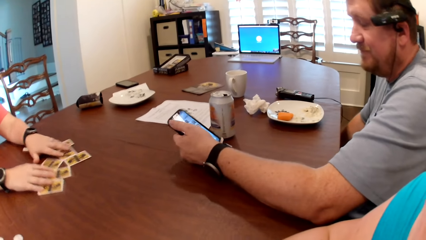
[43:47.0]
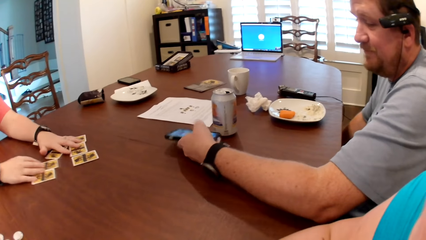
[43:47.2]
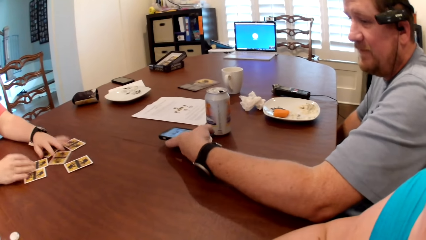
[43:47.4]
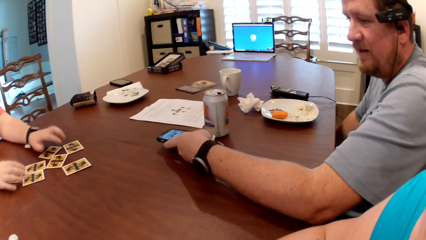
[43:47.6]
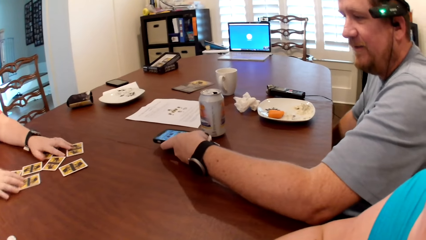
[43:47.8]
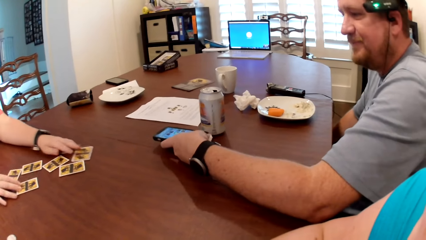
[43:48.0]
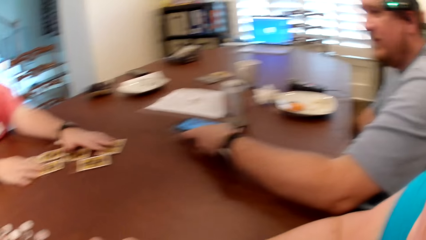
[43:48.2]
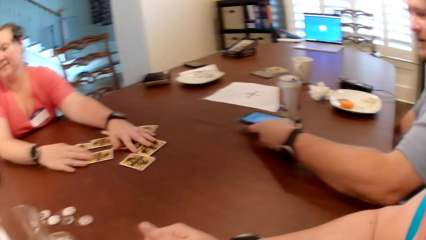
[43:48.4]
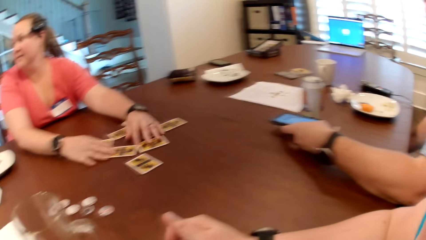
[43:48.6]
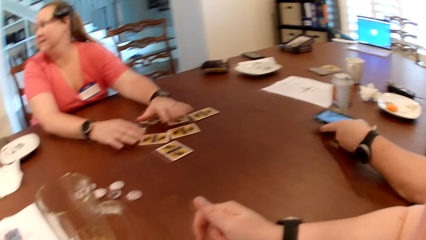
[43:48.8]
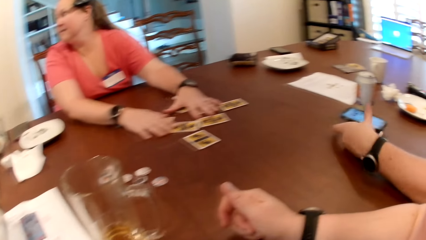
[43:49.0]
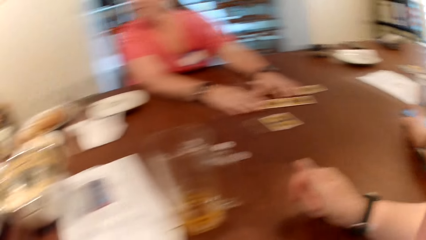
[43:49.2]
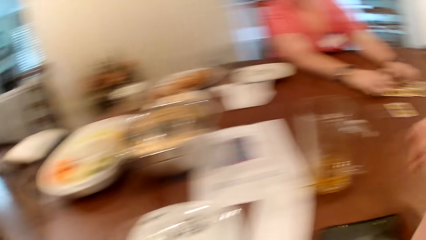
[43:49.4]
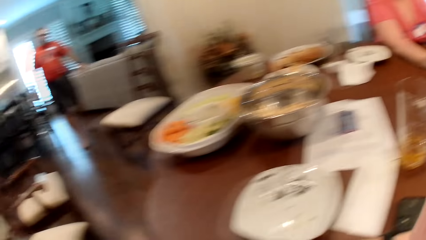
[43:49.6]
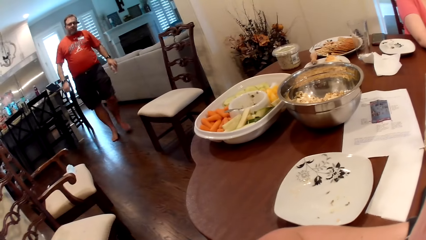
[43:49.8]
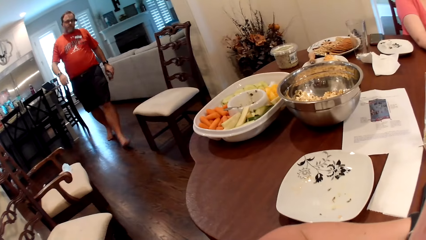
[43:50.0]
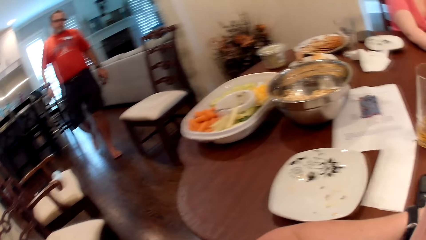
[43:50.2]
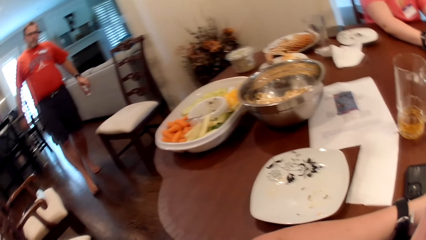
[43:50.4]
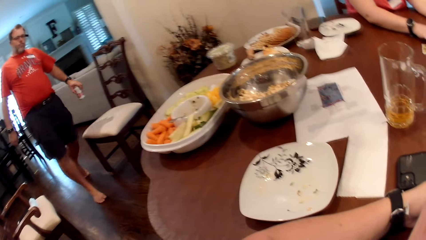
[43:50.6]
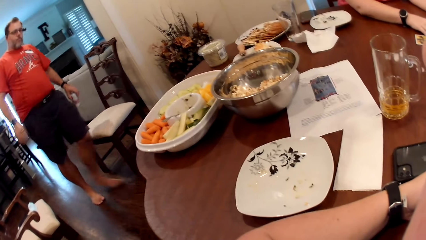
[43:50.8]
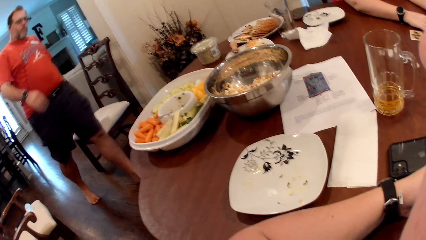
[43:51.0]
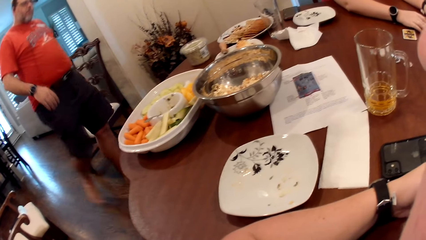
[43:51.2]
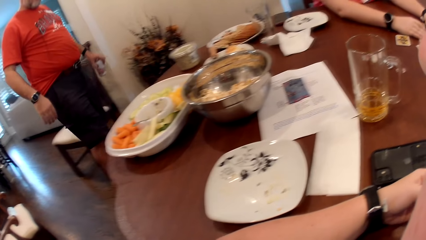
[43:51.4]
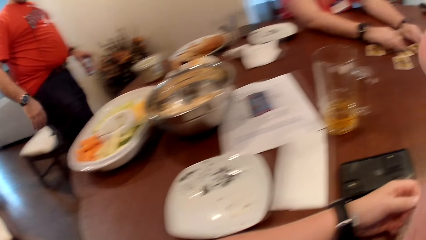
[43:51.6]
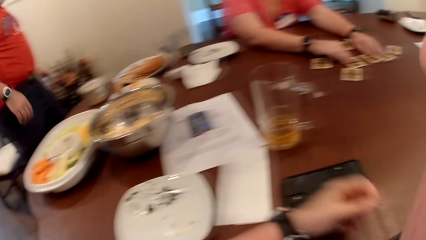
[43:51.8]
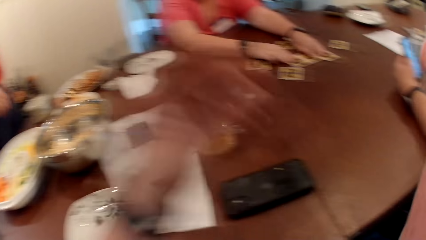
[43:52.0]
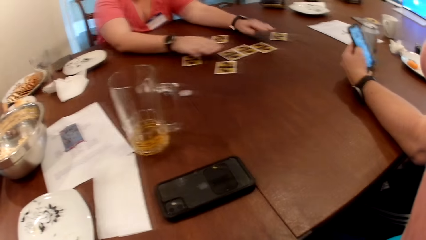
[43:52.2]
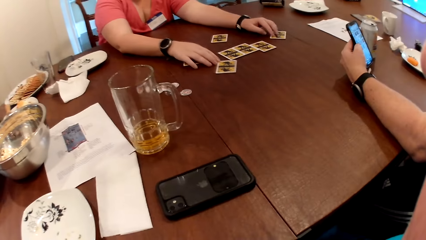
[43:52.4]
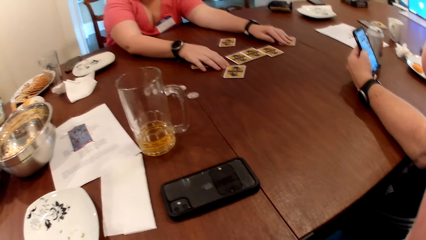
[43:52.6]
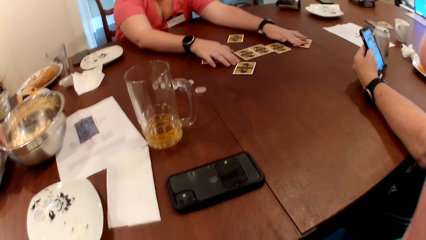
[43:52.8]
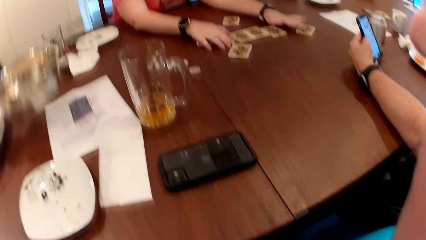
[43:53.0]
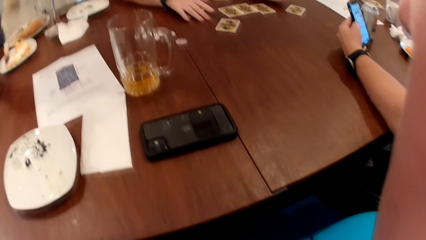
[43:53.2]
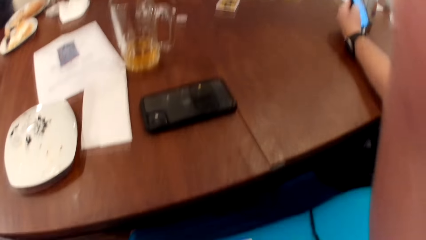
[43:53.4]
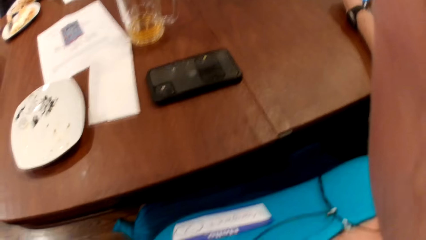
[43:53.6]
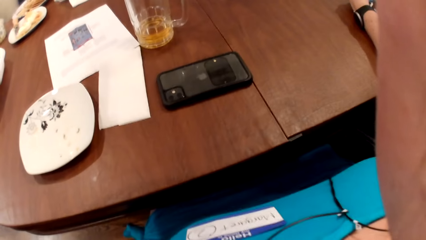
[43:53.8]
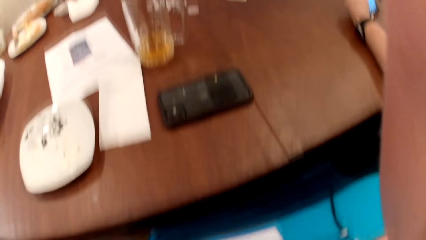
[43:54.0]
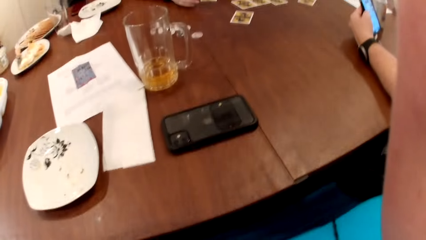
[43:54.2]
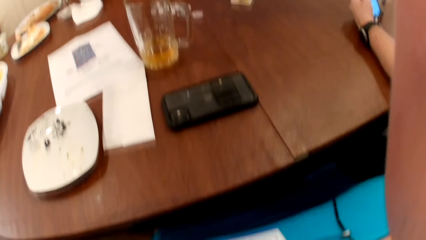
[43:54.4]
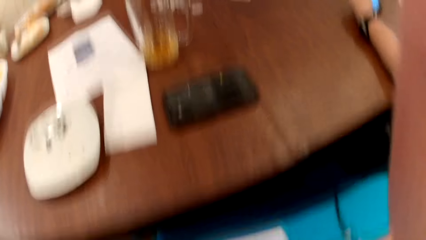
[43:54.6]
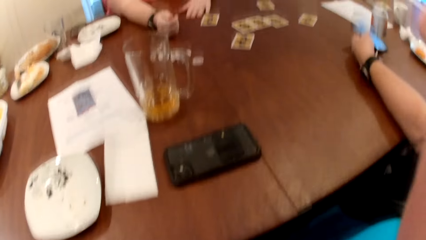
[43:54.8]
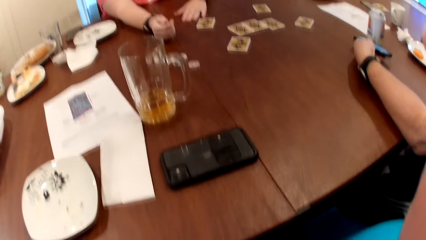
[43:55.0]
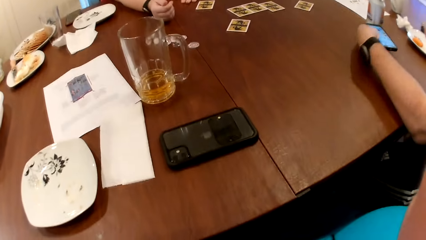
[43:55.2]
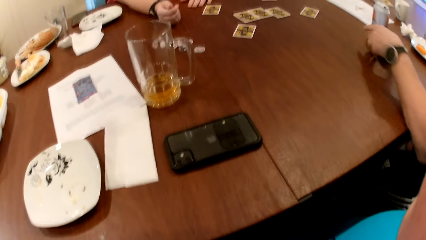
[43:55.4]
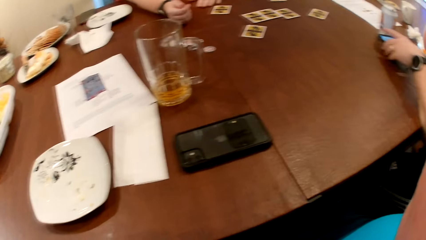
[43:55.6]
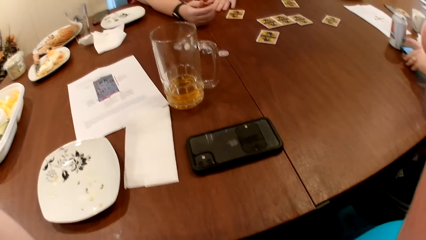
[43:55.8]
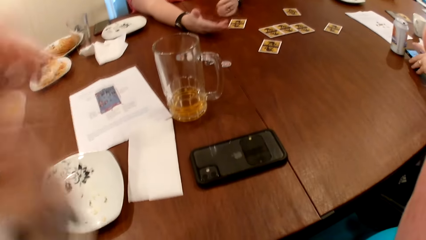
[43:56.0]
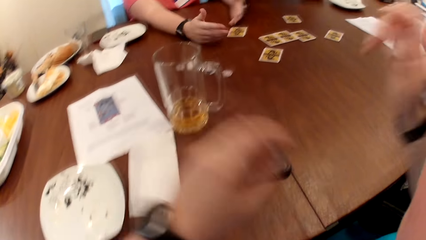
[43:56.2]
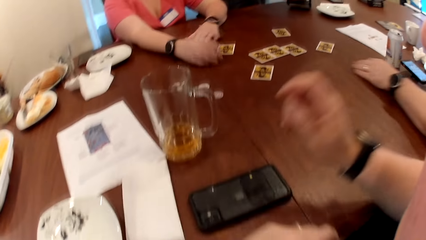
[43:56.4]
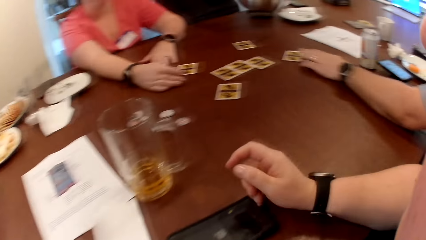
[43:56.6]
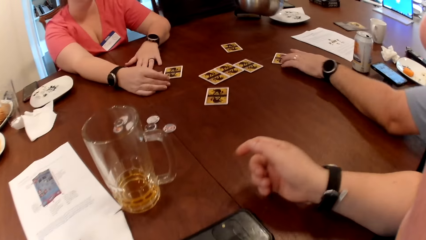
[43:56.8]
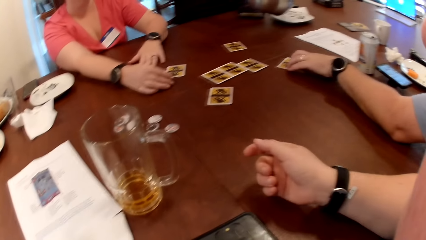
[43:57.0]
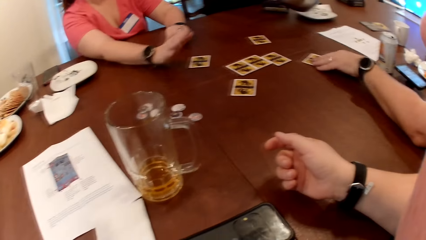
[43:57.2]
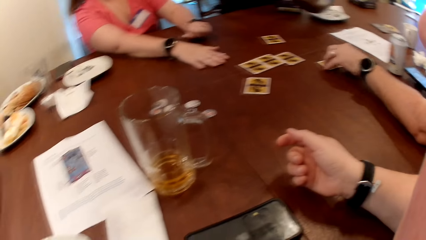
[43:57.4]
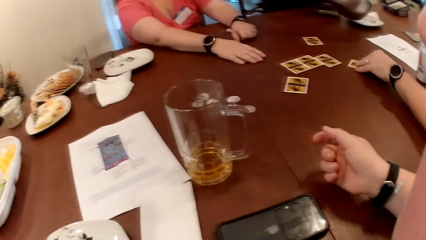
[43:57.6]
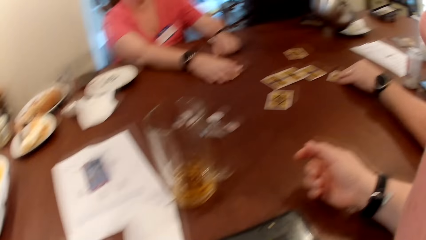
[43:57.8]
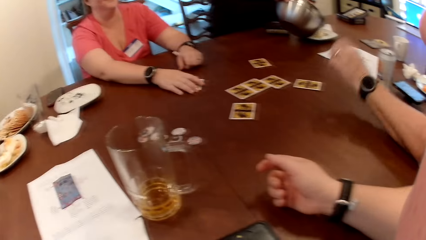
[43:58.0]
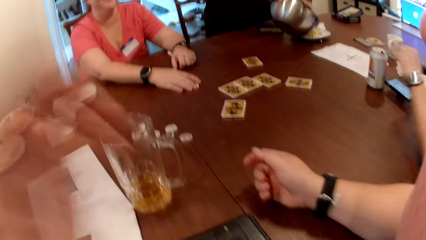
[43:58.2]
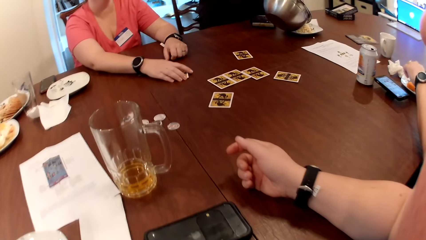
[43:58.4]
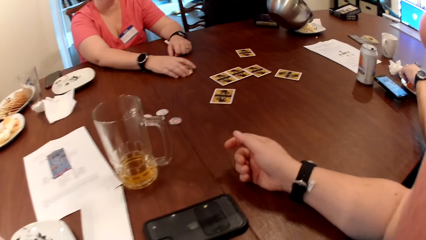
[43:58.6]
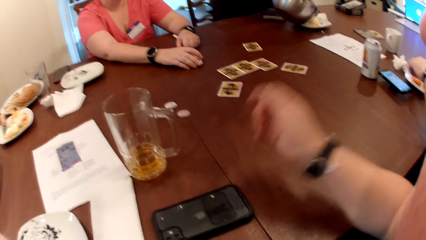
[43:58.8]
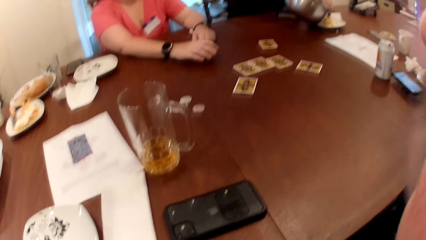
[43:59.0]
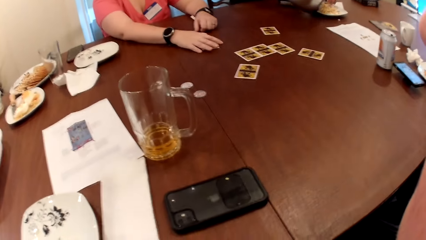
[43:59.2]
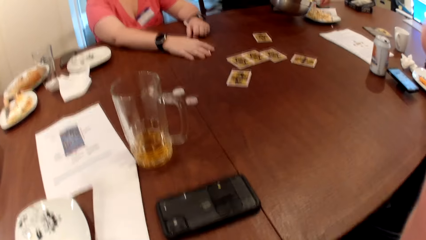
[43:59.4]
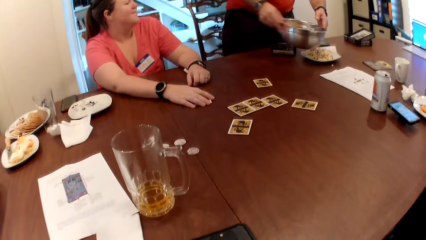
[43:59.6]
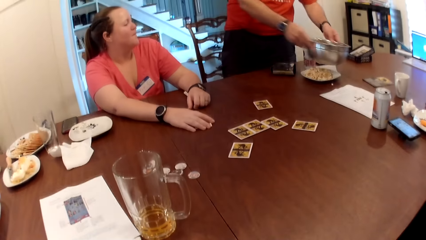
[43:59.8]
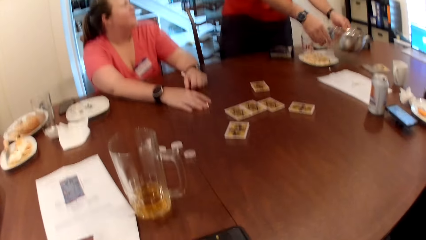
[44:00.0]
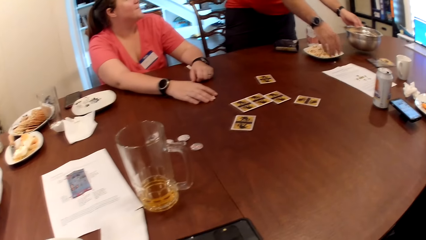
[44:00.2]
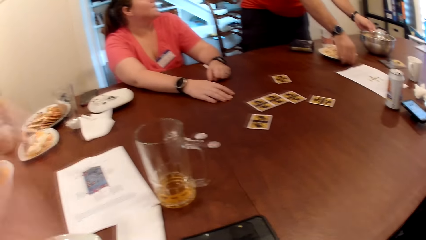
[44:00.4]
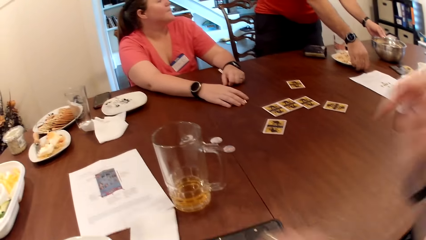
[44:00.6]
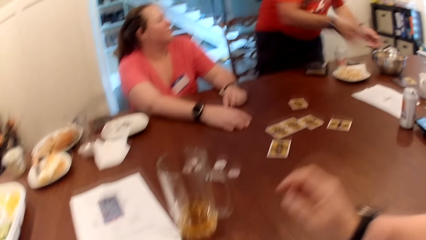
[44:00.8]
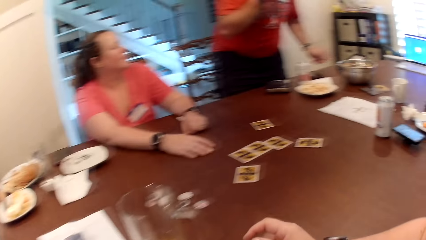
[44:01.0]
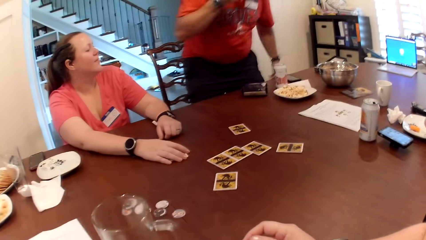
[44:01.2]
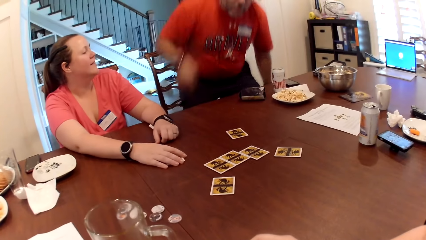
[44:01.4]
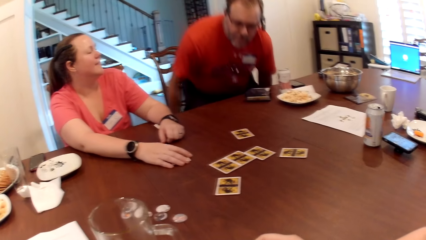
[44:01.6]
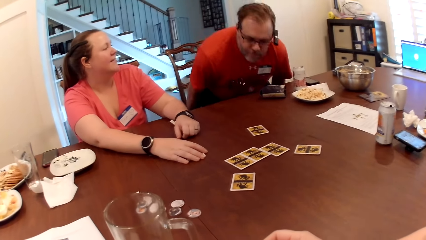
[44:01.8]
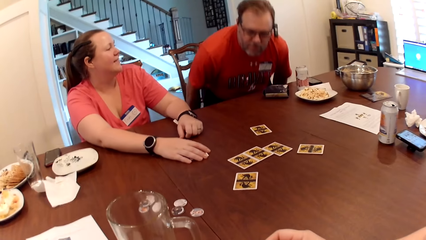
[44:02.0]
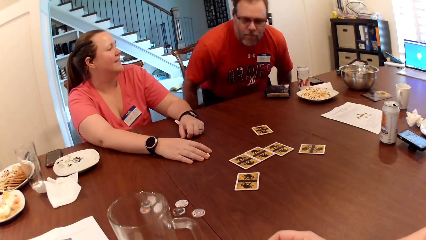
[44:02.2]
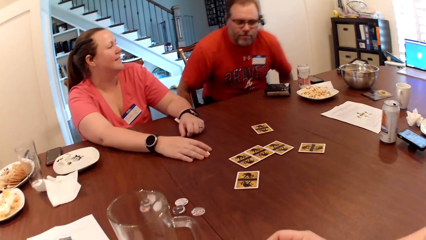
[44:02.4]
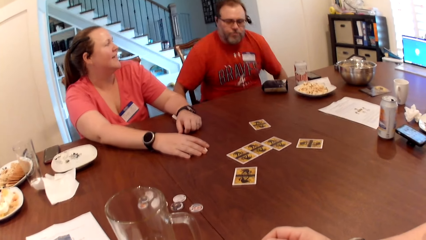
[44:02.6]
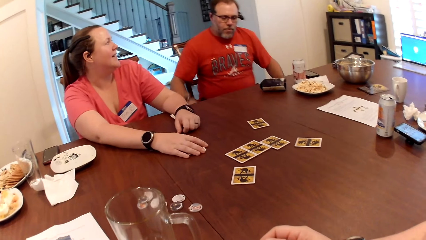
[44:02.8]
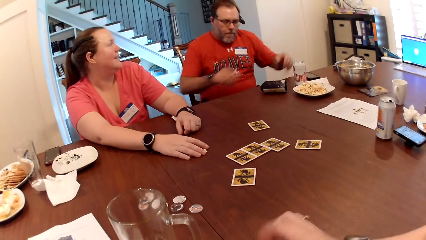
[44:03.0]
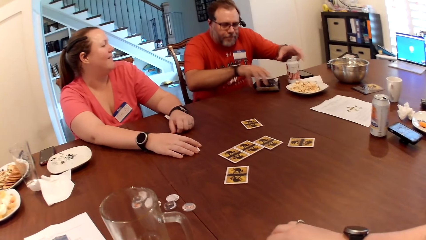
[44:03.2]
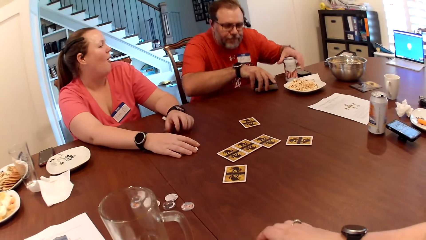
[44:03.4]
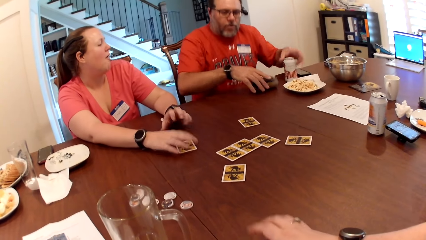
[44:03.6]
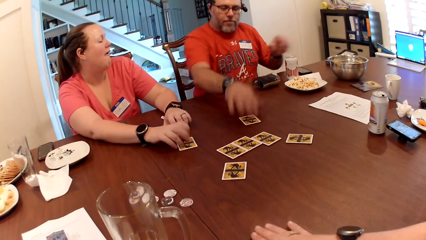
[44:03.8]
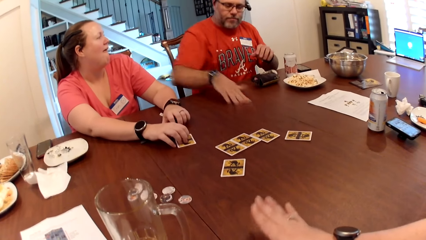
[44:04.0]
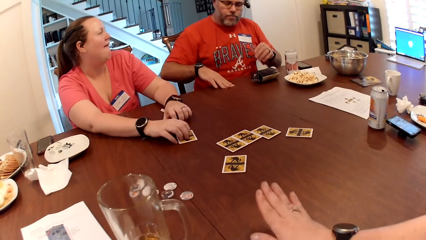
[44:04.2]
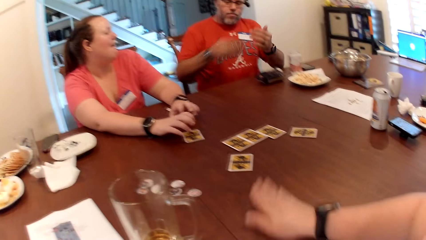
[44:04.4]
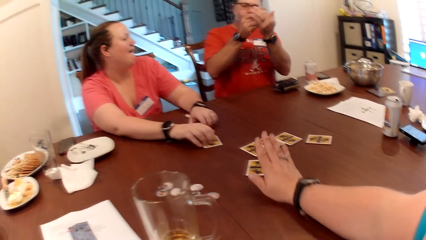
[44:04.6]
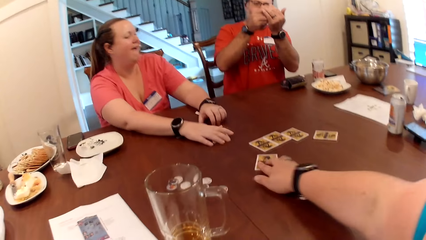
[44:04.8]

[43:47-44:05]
A man drops the phone on the table with his left hand and moves the phone on the table with his left hand. Another man walks from a living room to a dining area. A woman moves the cards around on the table with both hands. The first man operates the phone with his left hand. The other man picks the bowl from the table with his right hand. The first man drops the phone on the table with his left hand, moves the phone on the table with his left hand, and moves a card from the table with his left hand. The woman moves a card on the table with her right hand. The other man pours some popcorn from the bowl onto a plate on the table with both hands, drops the bowl on the table with his left hand, picks a piece of popcorn from the table with his right hand, eats the piece of popcorn with his right hand, and touches the soda can protector on the table with his right hand. The woman drums her right hand on the card on the table. The other man picks a card from the table with his right hand.
